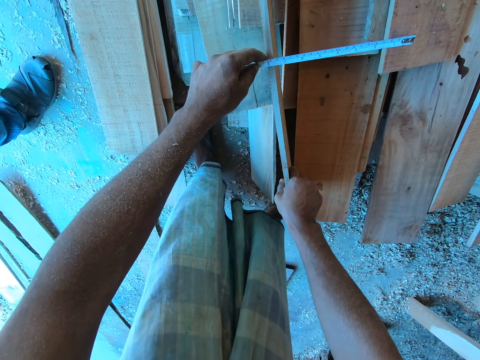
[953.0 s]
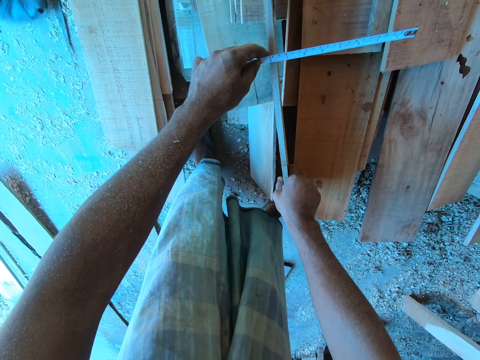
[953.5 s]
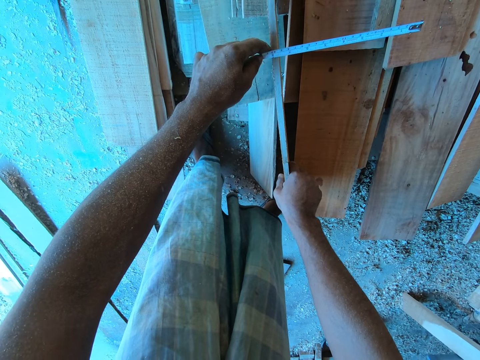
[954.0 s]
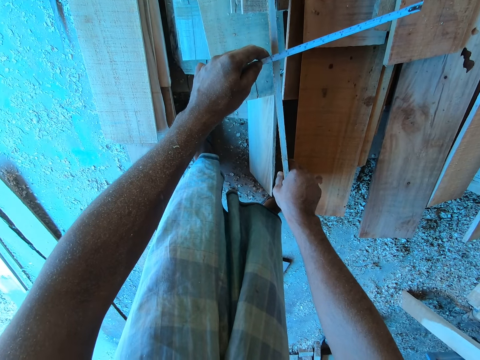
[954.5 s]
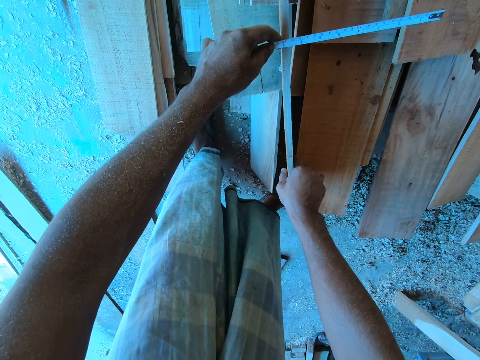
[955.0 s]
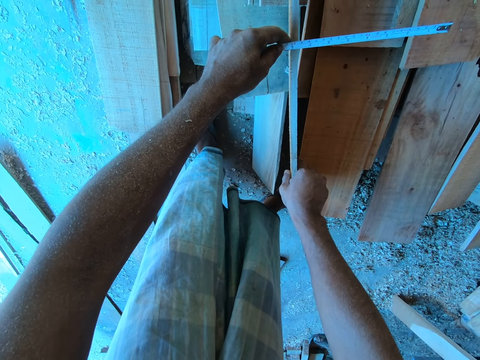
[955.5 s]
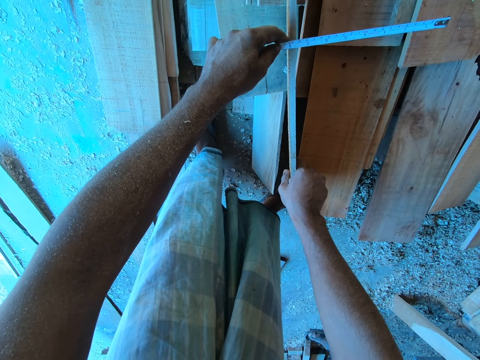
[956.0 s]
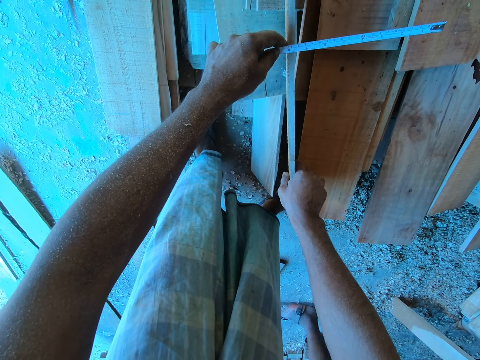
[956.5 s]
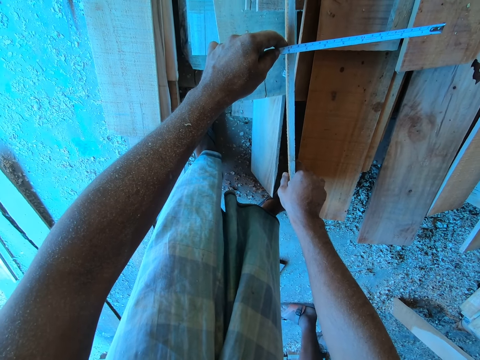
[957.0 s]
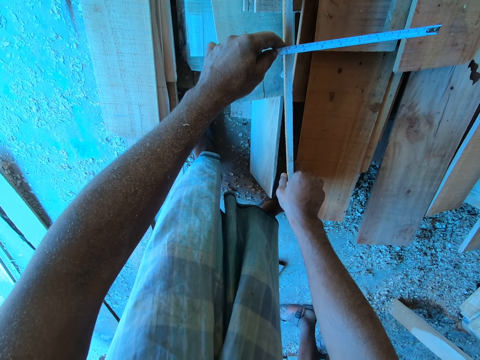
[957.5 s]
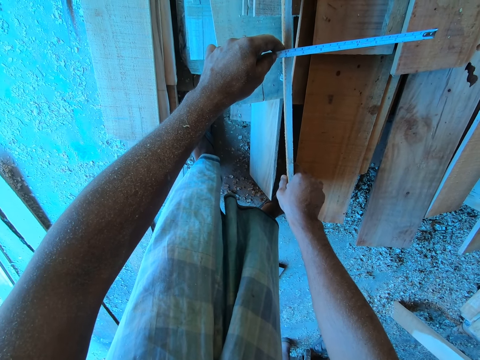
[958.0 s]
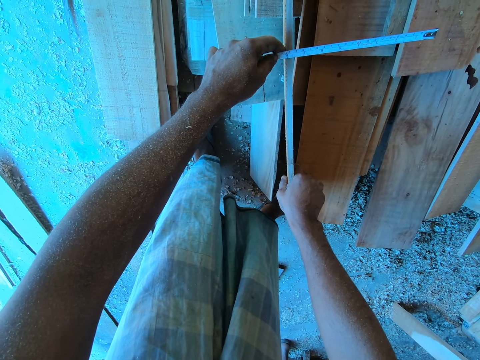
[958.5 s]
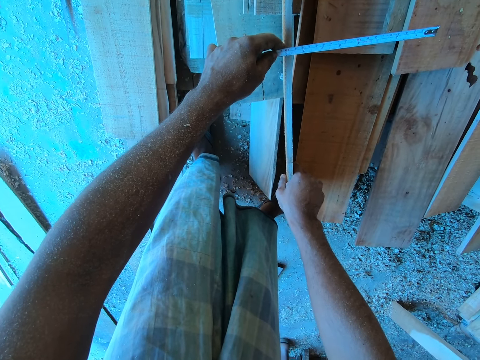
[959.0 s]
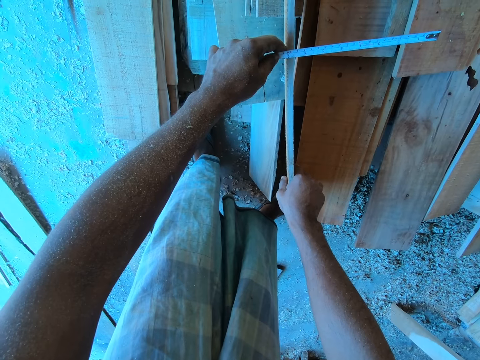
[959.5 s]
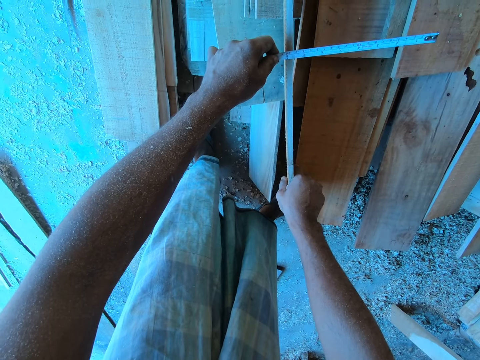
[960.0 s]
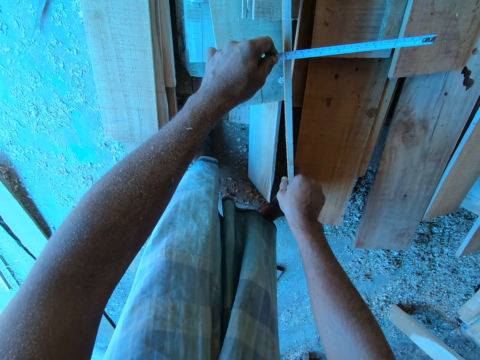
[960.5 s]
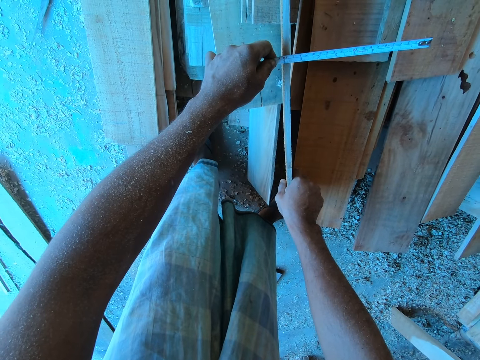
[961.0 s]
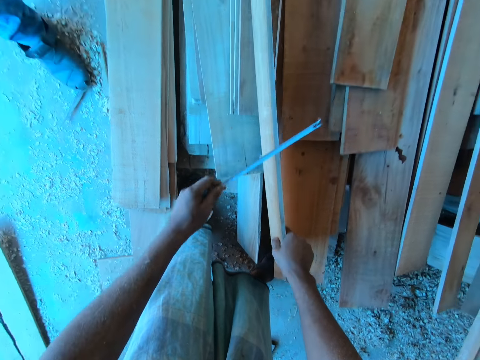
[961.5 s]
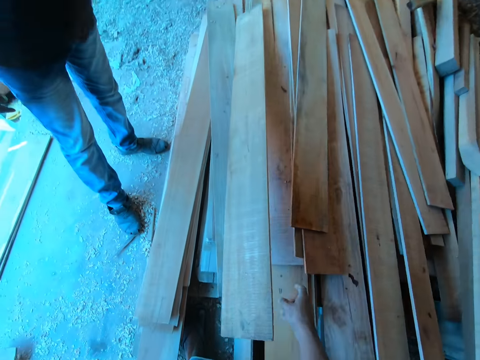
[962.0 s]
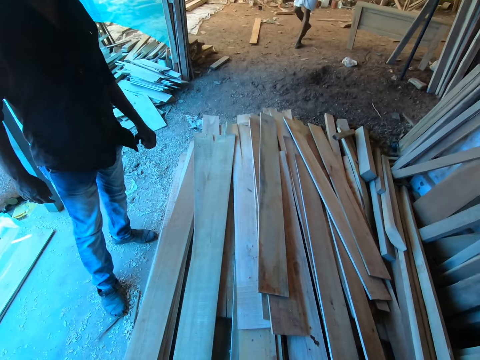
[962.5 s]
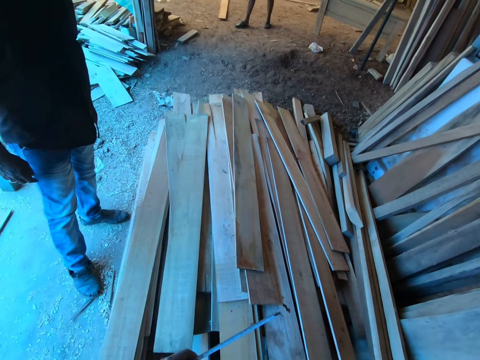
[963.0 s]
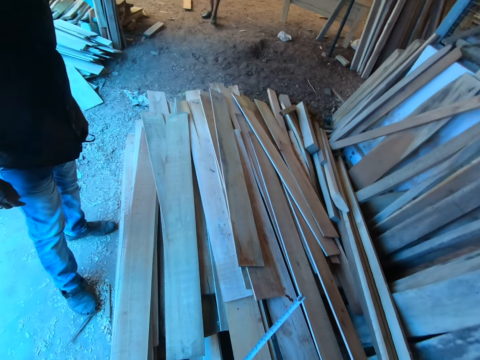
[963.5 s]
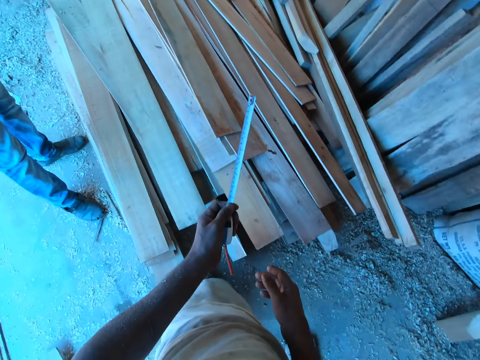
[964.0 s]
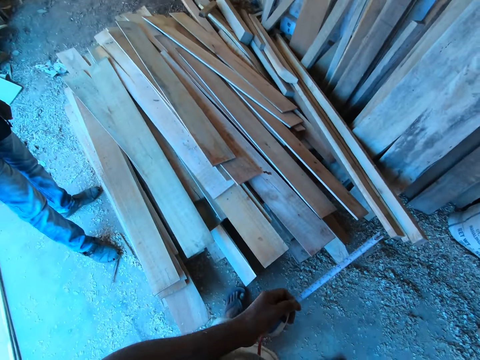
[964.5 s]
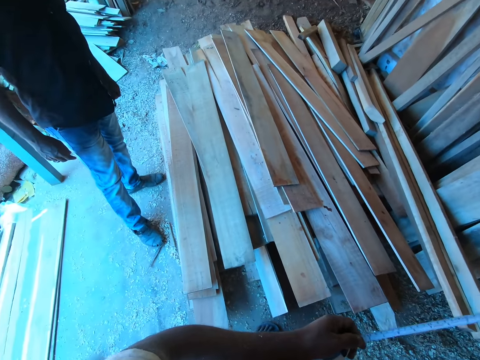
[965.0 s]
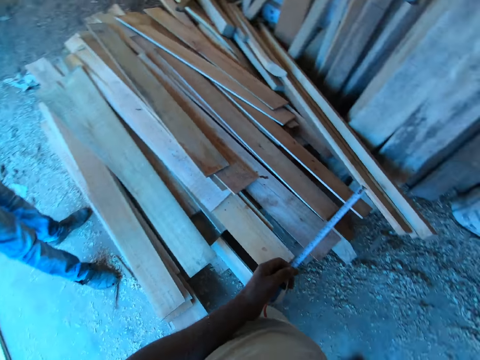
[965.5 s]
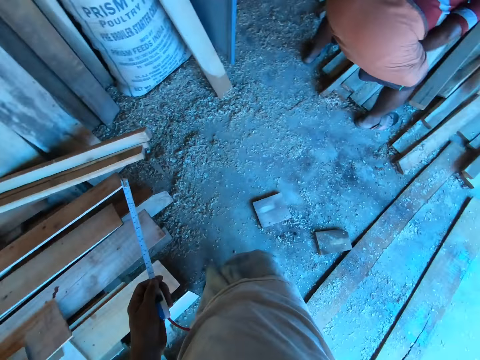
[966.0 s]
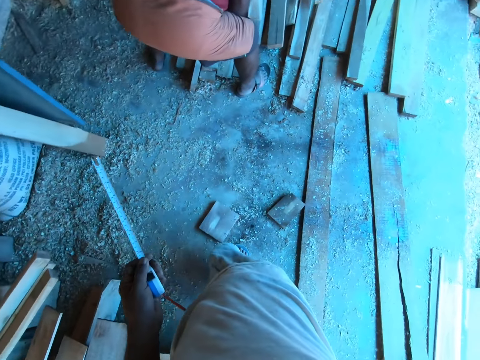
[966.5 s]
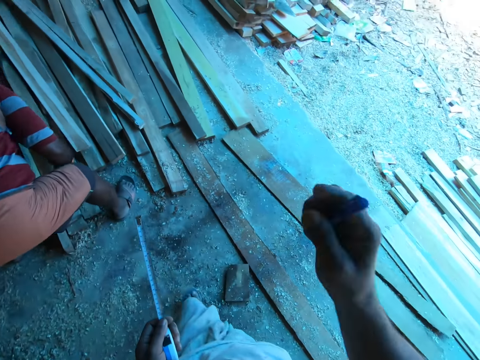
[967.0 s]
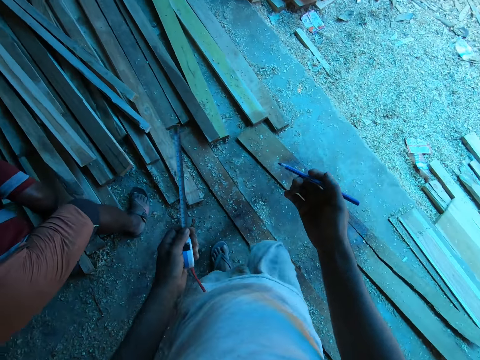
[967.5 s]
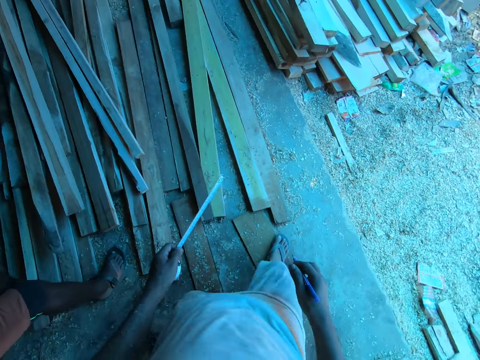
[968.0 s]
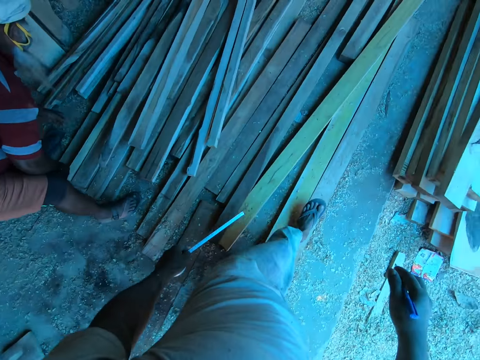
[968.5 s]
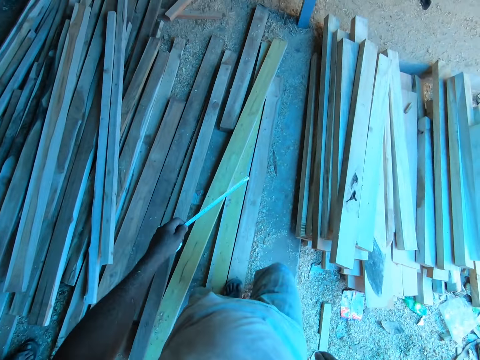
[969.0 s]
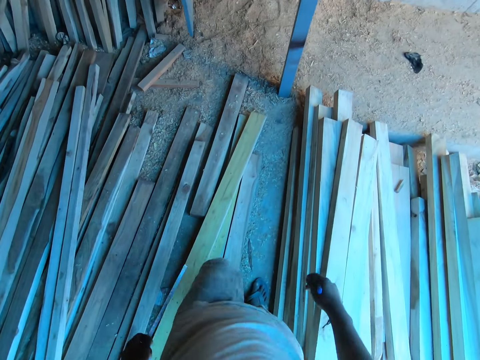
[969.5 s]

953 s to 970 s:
The man interacts with the camera wearer. The camera wearer moves the tape measure. He drops the piece of wood in his right hand on the pile of wood on the floor. He lifts the timber. He looks around. He lifts the right hand. He adjusts the camera. He walks around. He holds a pen in his right hand and the tape measure with his left hand.

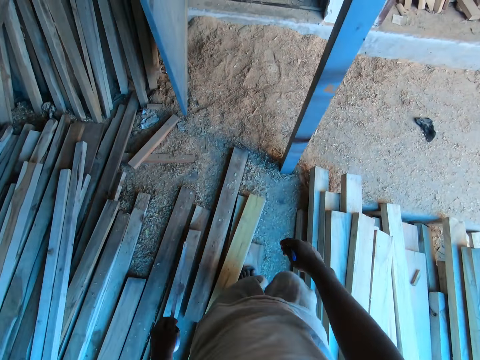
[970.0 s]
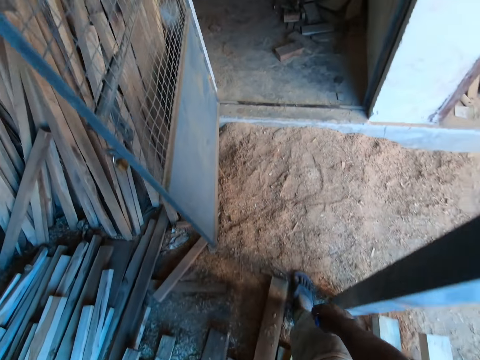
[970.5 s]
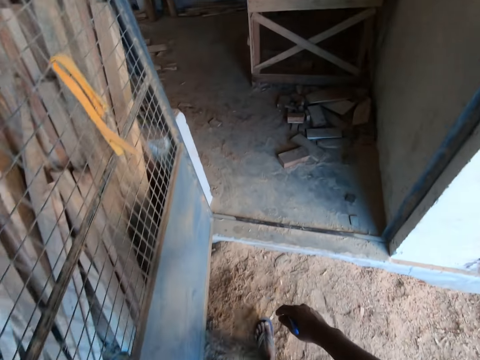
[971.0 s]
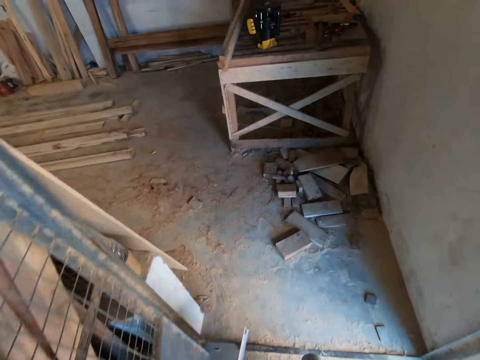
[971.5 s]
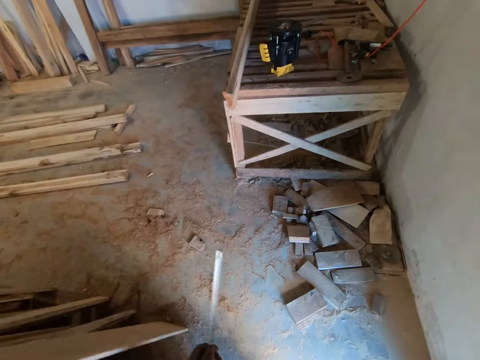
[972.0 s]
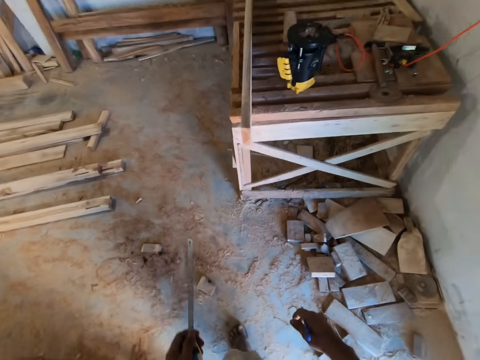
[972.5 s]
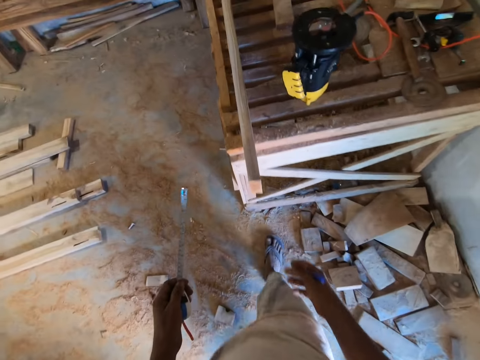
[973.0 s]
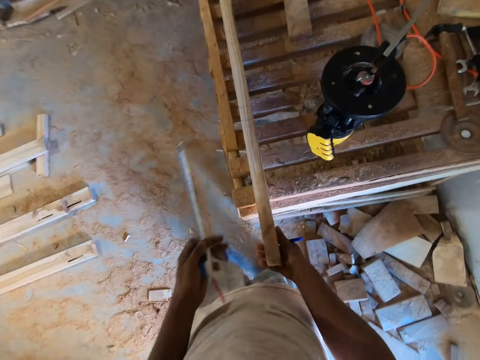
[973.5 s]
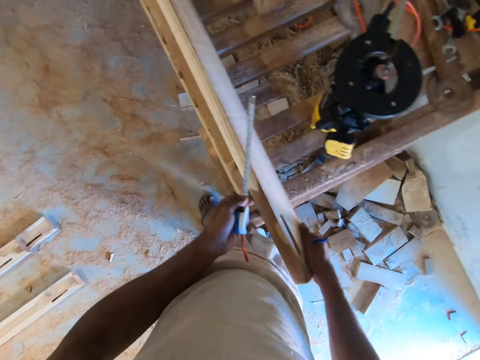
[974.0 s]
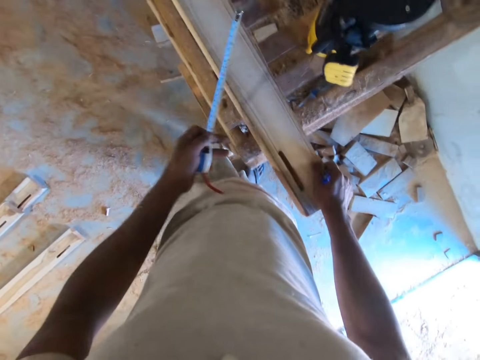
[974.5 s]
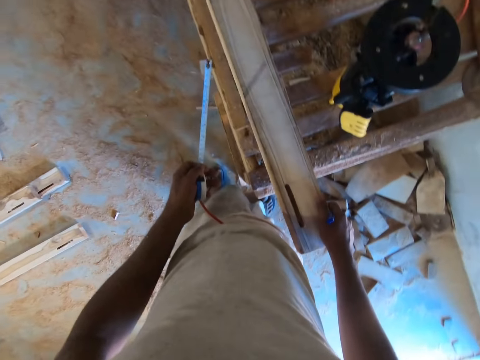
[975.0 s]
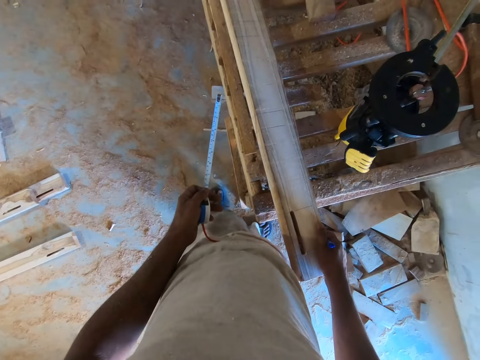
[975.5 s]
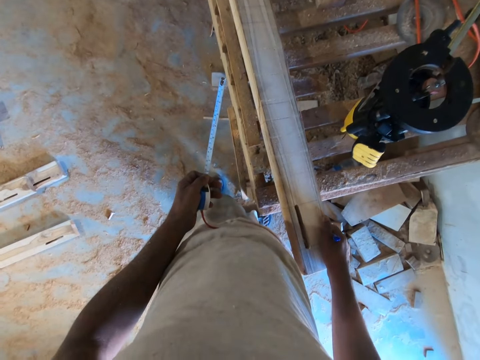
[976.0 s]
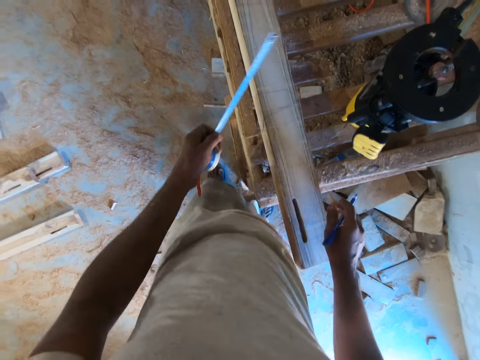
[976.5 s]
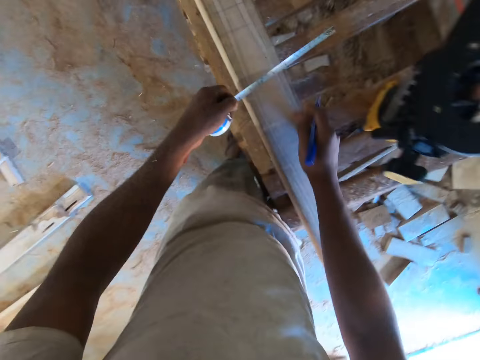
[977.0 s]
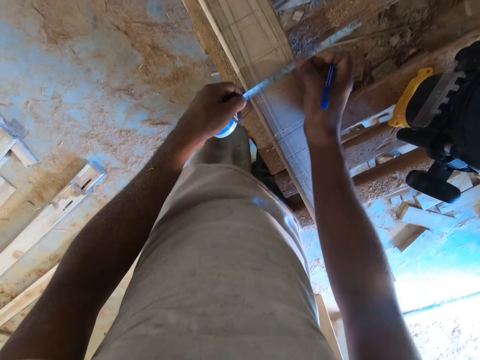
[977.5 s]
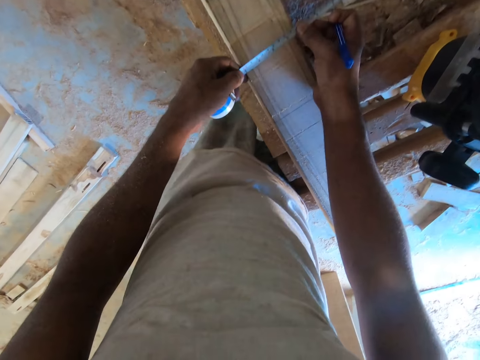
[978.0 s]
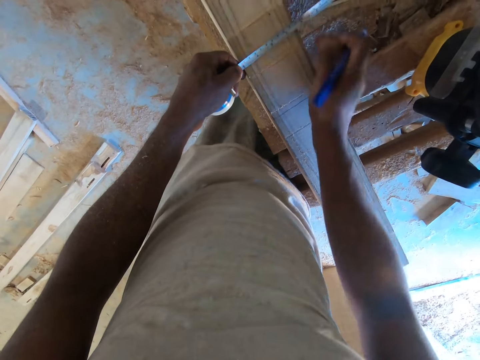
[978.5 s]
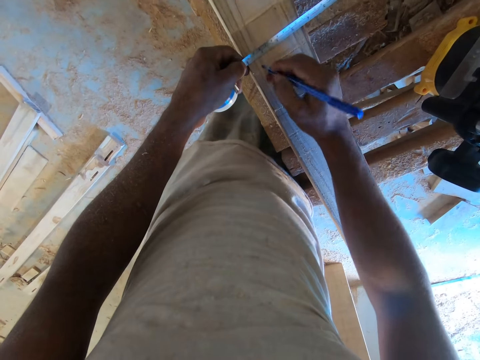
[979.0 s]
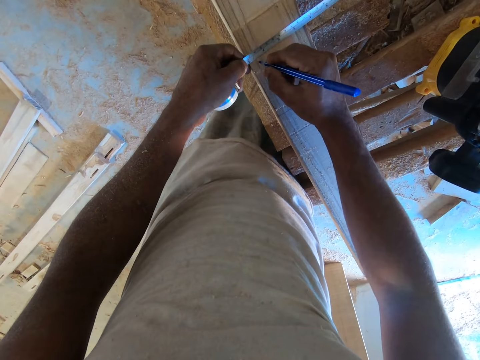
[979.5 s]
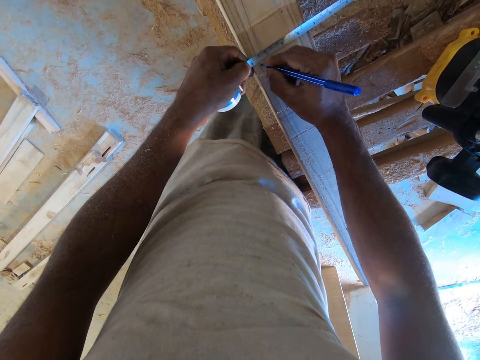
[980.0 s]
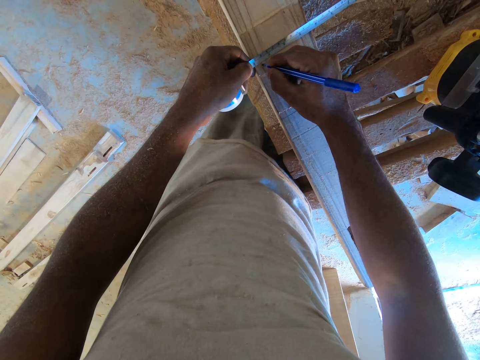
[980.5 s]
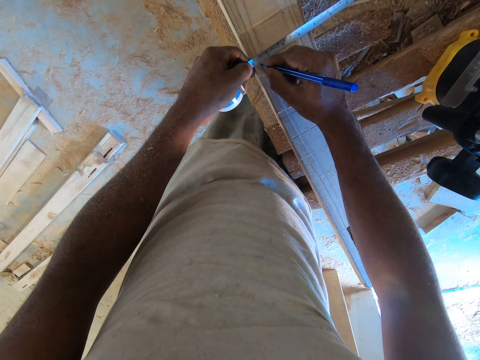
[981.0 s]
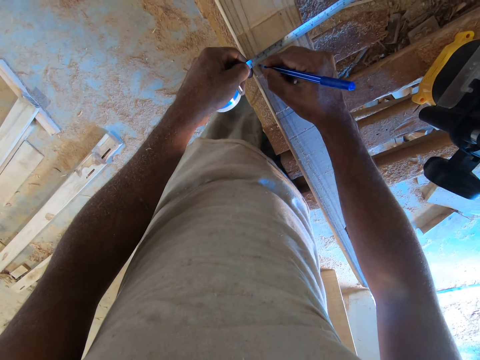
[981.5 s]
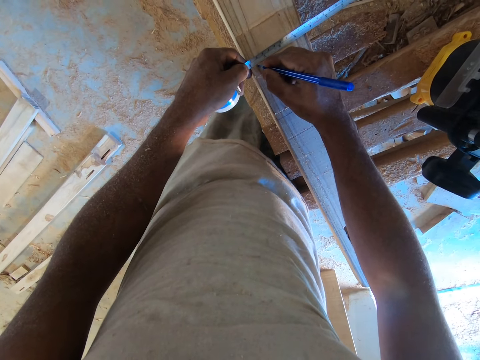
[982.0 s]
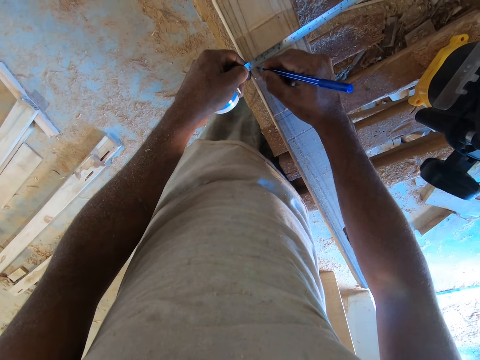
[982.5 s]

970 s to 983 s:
The camera wearer walks into the workshop. He holds the piece of wood or timber on the table with his right hand. He turns the piece of wood on the table with both hands. He looks at the timber. He moves both hands. He places the tape measure on the timber. He measures the piece of wood on the table with the tape measure in his left hand. He moves the pen. He marks the piece of wood on the table with the pen in his right hand.
